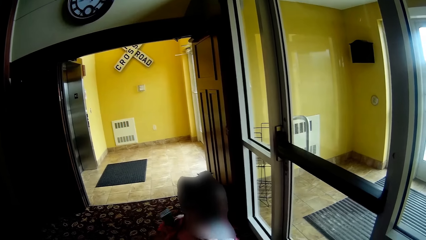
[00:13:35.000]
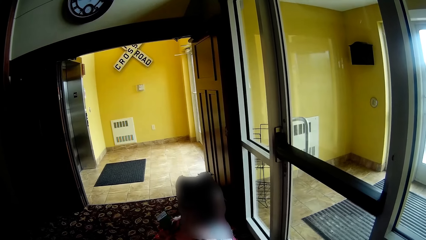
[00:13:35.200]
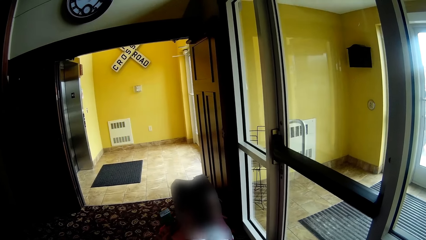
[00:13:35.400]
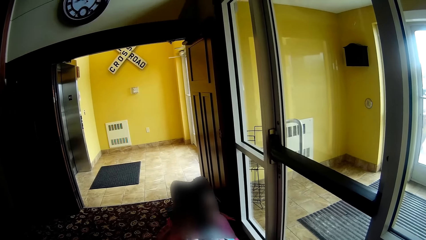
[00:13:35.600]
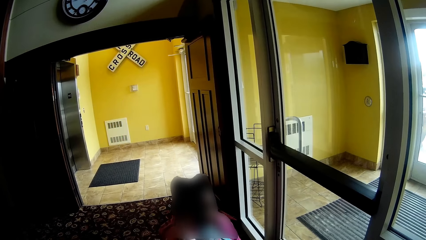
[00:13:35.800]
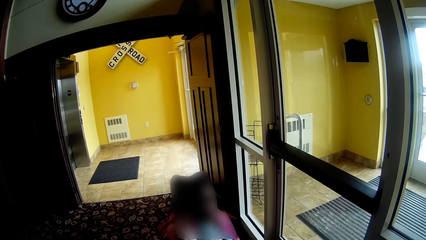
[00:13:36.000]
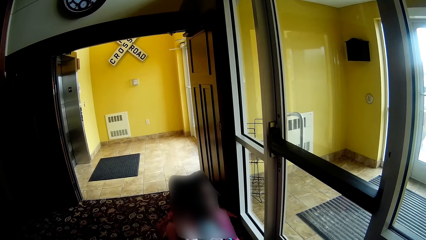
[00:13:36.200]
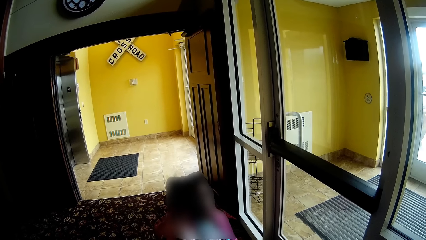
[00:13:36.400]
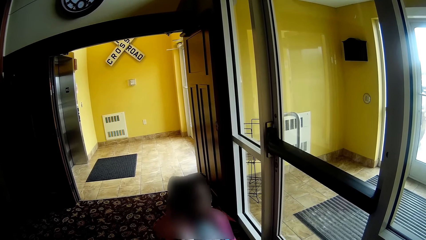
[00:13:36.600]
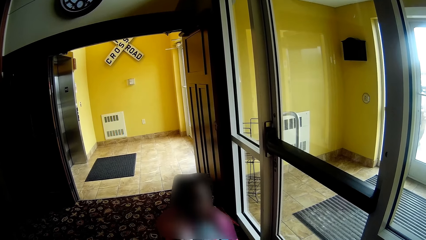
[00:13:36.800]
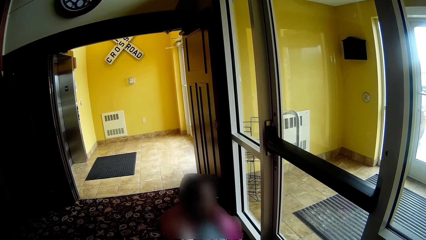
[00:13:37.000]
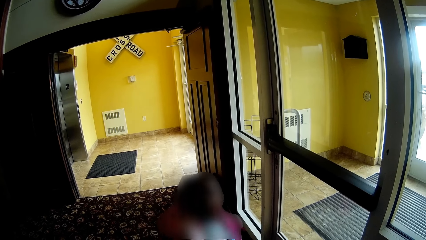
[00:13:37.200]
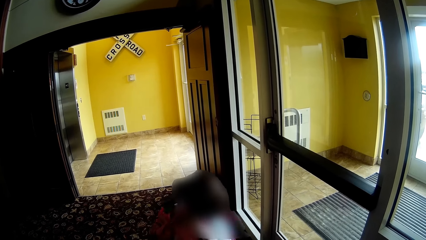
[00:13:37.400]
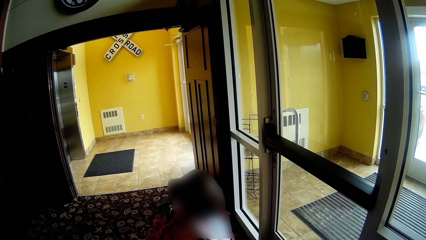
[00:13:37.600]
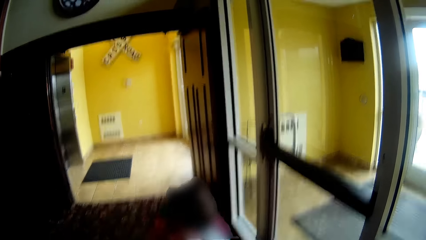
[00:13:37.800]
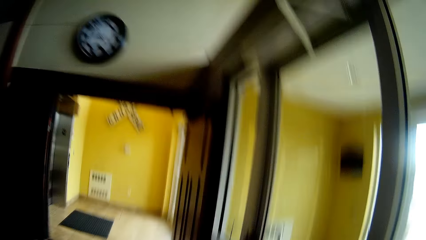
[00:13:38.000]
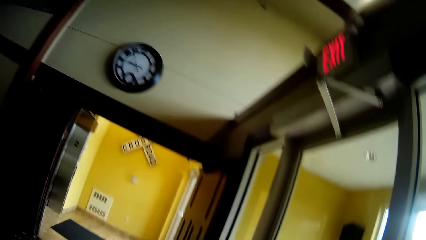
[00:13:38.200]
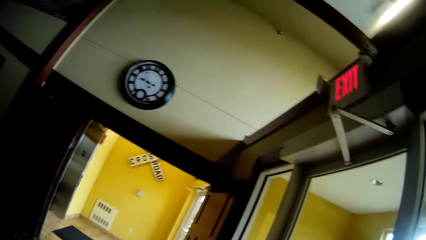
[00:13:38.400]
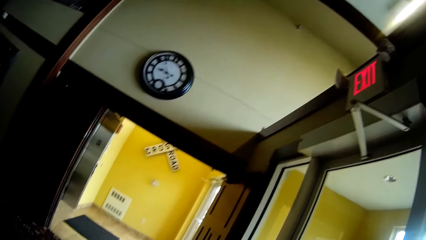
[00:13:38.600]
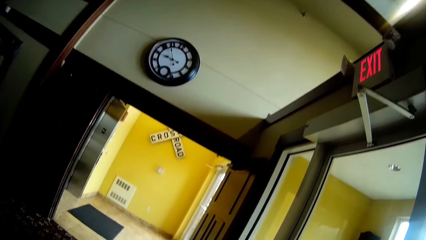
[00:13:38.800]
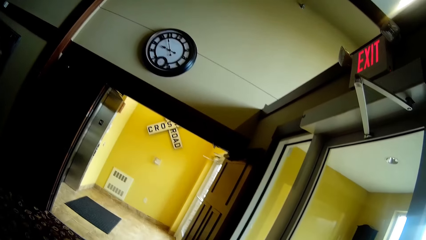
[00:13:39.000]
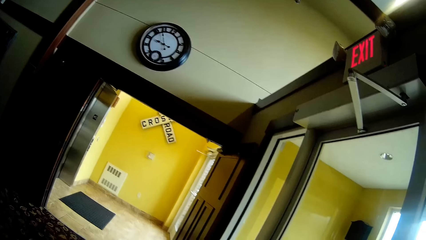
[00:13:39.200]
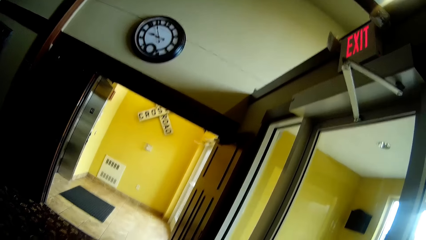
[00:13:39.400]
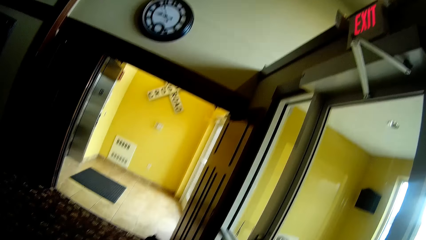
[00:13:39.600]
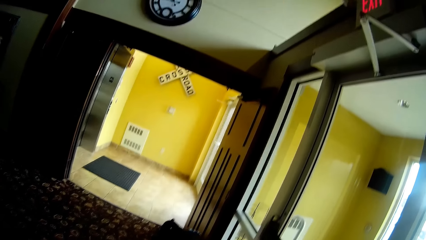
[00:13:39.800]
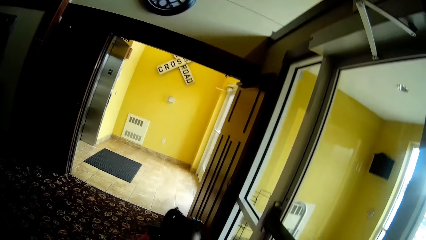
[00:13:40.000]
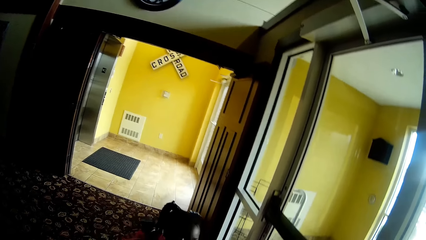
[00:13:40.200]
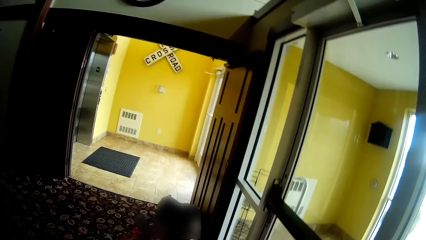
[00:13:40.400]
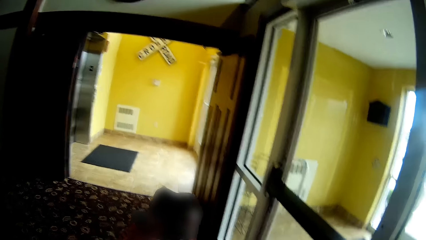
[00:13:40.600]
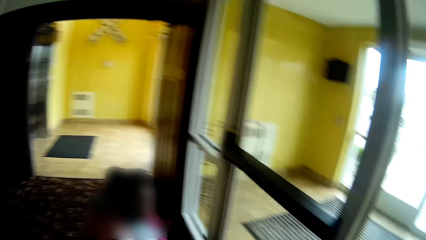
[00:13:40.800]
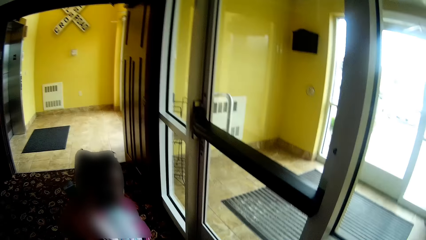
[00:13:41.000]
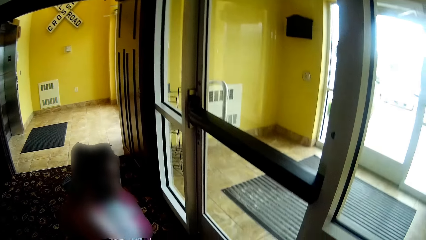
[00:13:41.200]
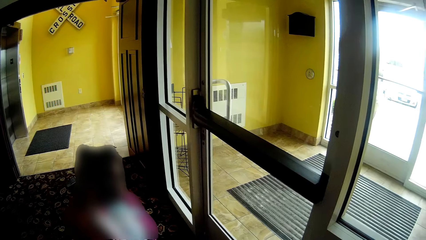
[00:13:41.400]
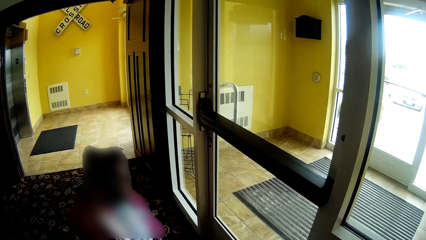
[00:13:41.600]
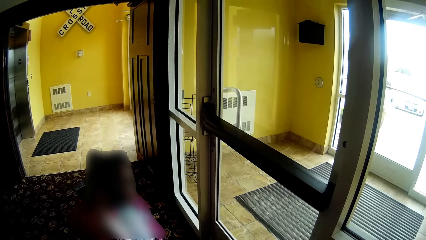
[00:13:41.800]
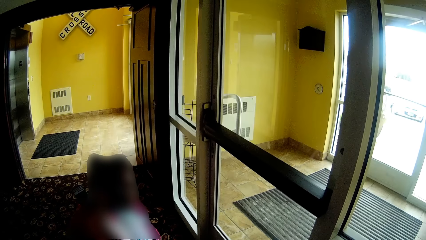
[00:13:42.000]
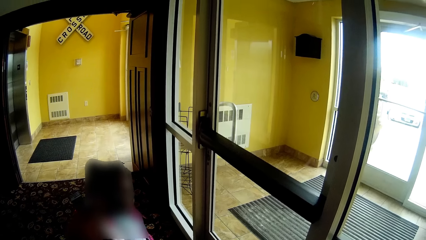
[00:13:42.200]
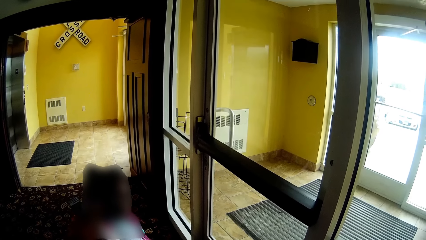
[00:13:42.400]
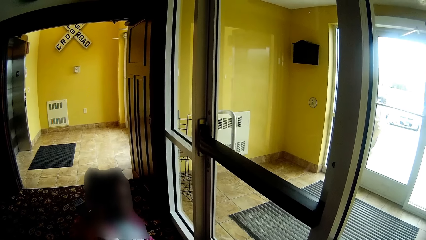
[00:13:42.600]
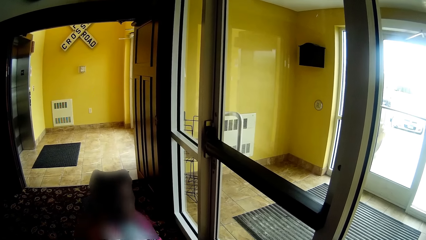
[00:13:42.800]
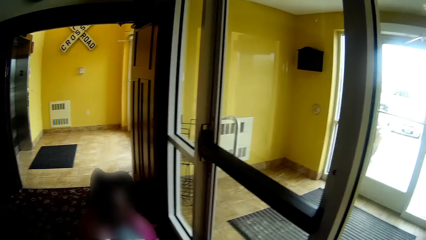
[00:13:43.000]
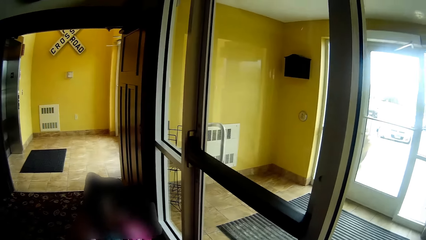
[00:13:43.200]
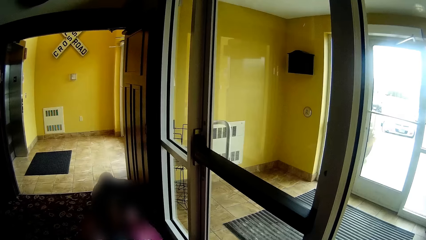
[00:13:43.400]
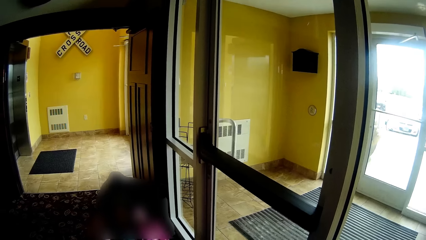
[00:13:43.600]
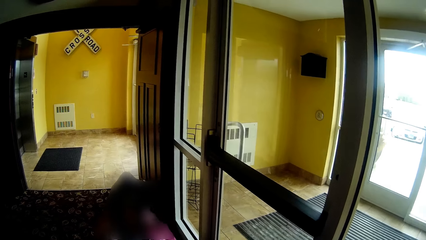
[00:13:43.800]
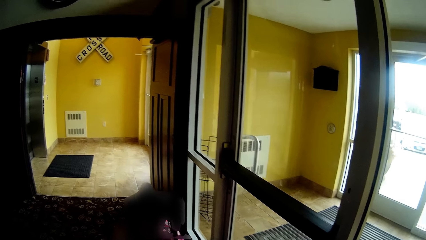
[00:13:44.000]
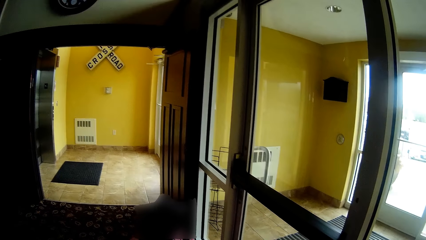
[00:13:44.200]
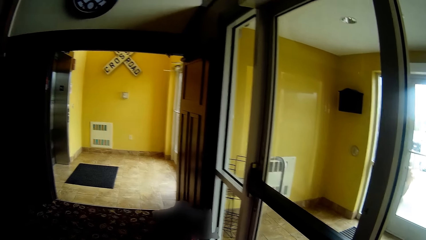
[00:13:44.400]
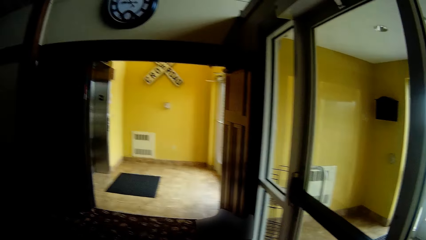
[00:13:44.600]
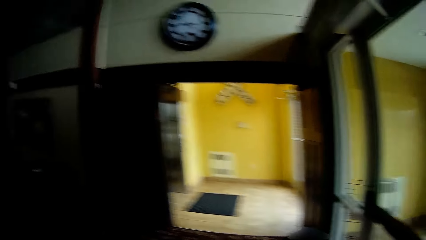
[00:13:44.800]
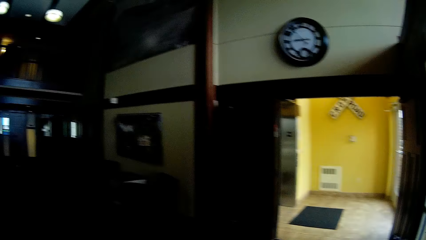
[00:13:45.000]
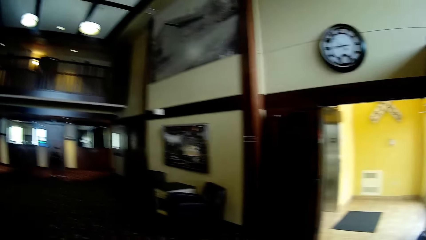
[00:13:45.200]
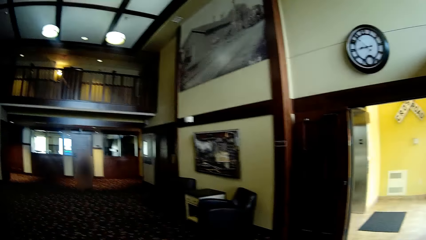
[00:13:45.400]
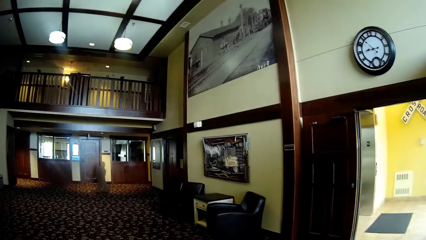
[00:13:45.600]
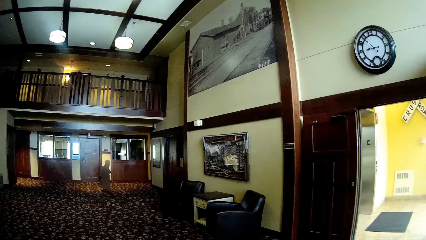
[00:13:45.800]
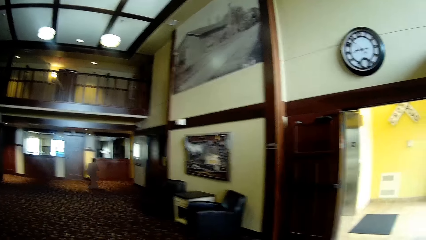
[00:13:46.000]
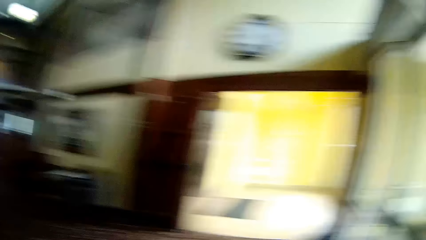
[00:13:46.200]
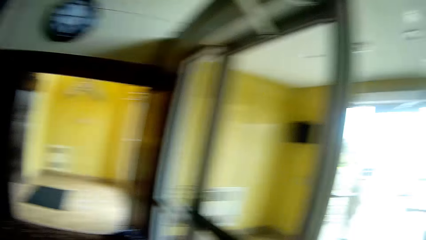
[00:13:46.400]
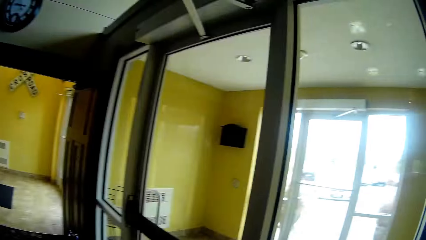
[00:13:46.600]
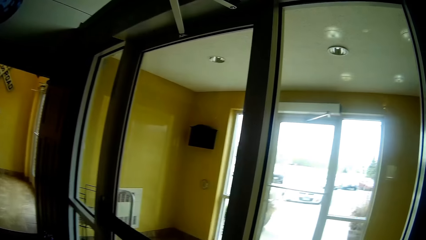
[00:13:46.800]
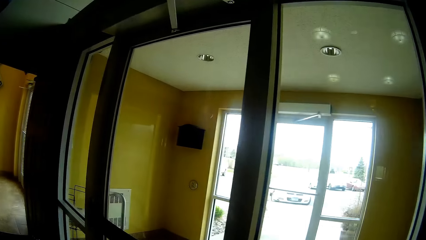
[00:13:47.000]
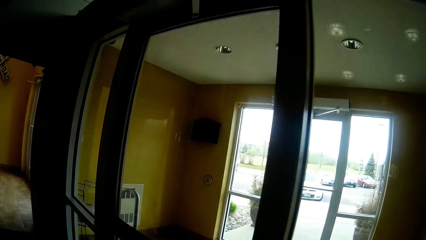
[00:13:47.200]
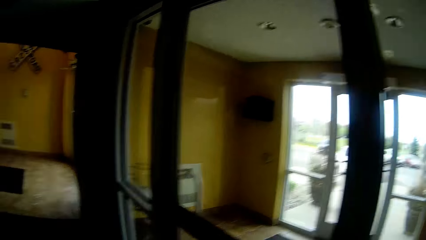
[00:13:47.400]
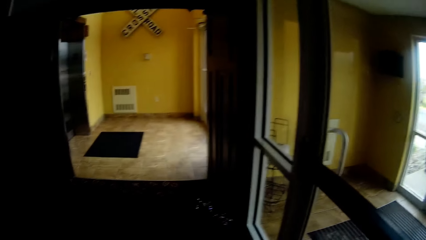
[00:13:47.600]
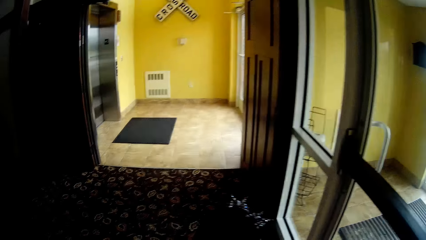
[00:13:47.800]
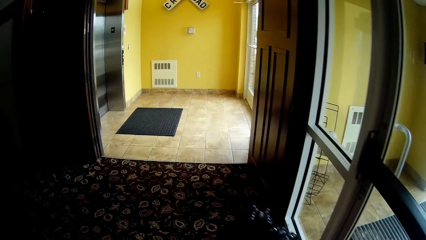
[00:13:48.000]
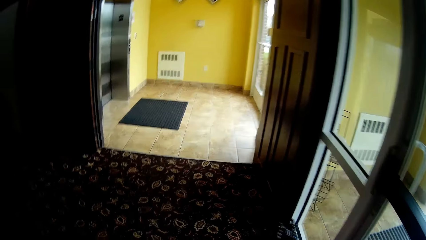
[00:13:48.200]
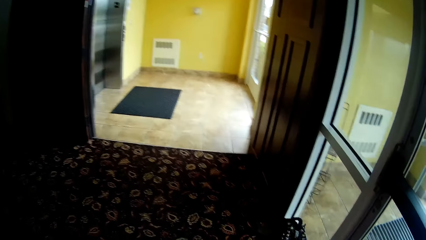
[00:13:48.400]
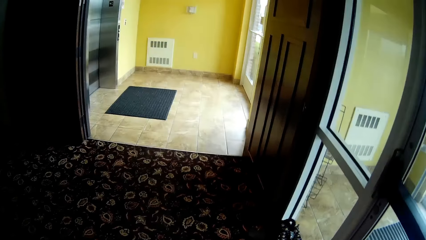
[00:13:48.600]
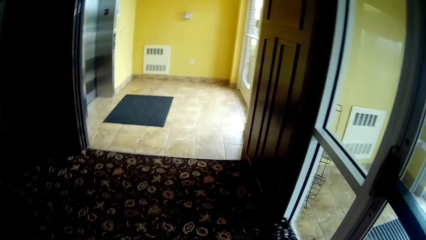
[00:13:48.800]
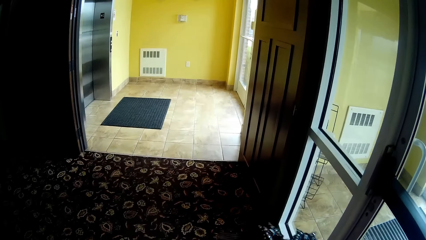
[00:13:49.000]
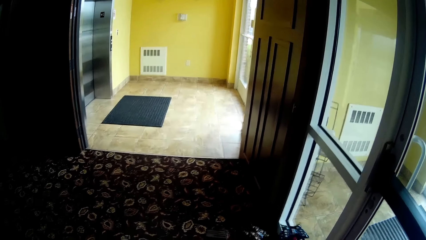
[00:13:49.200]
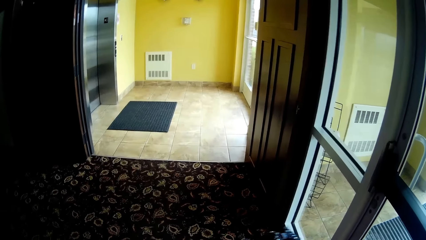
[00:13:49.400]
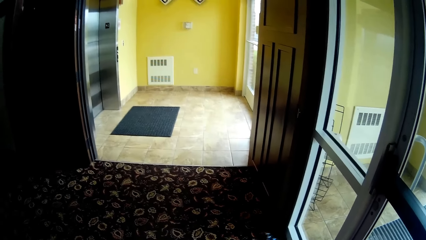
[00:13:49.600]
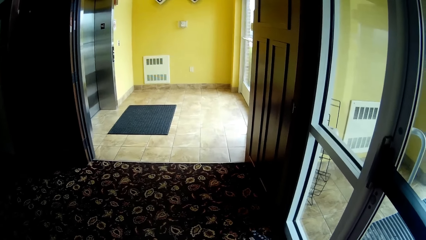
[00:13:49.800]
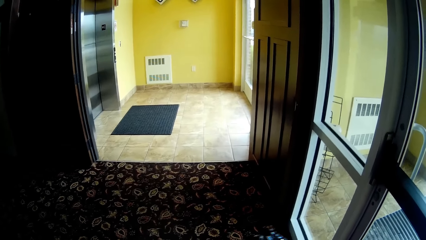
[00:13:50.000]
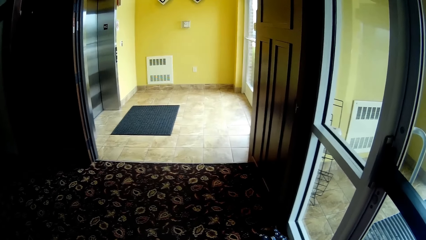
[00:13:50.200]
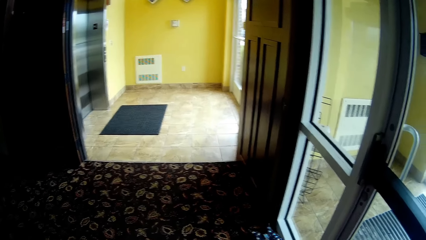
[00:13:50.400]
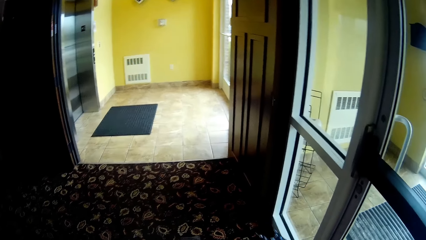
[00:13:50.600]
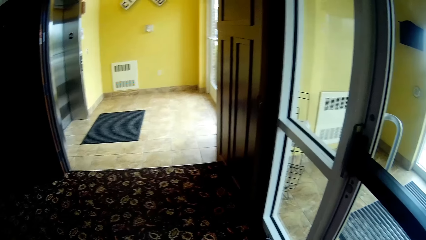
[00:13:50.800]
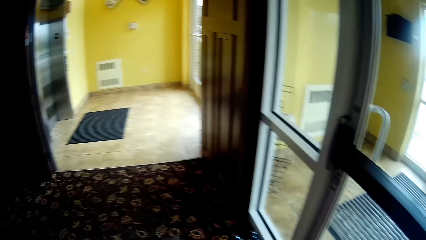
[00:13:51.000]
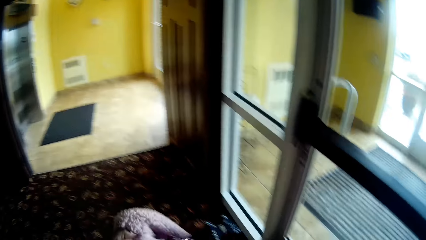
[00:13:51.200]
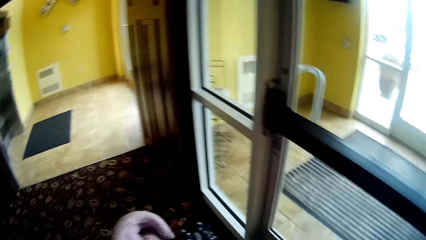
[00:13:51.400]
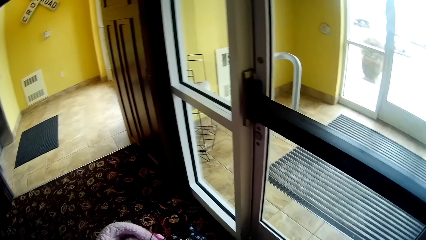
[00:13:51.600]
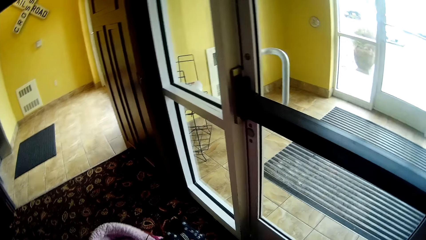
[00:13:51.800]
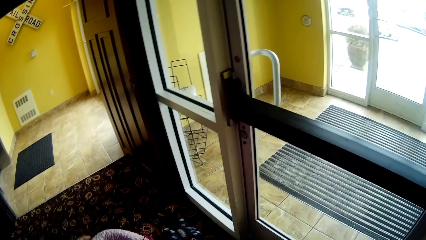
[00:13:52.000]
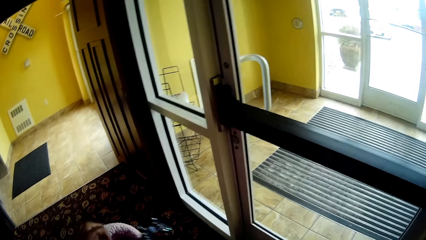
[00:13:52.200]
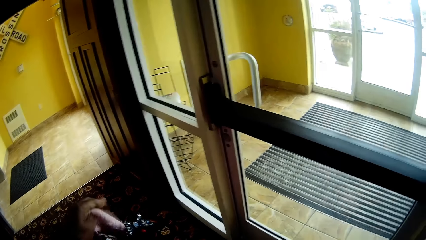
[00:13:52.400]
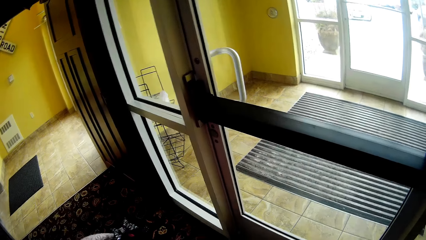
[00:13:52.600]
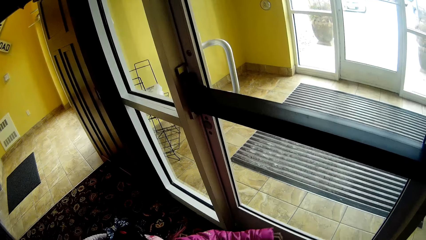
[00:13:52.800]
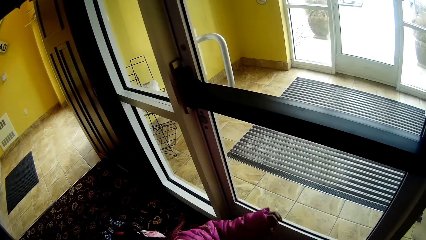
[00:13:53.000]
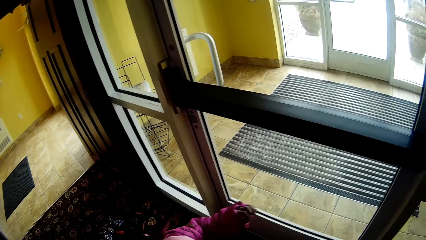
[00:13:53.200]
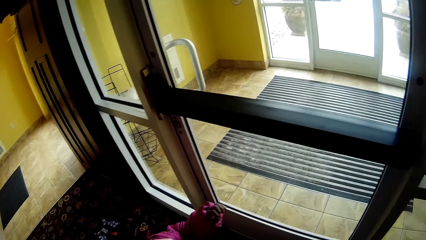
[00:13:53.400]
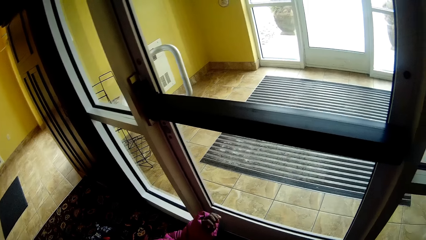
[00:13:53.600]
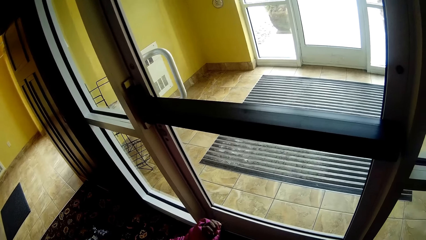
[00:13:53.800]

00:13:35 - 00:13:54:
The camera wearer looks at a clock on a wall. They look around in the room. They converse with a baby. They adjust the dress of the baby.
